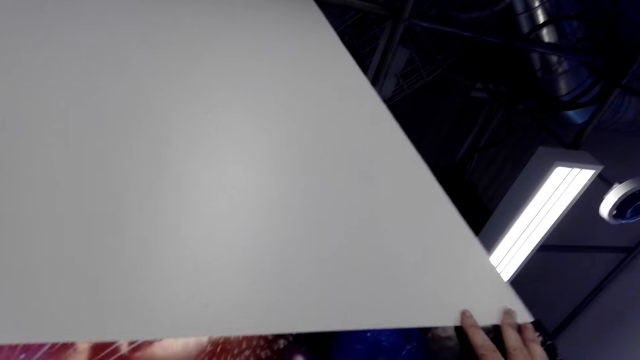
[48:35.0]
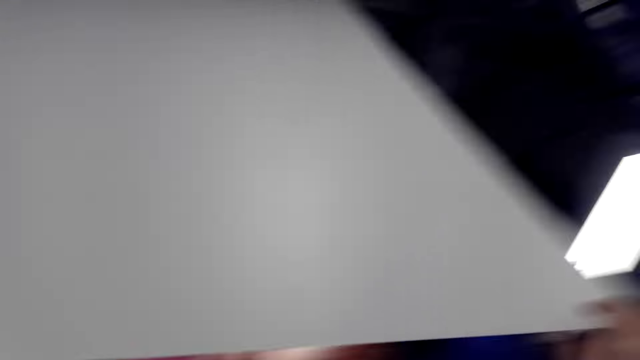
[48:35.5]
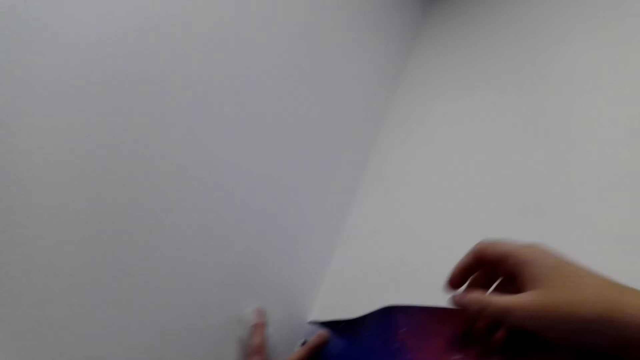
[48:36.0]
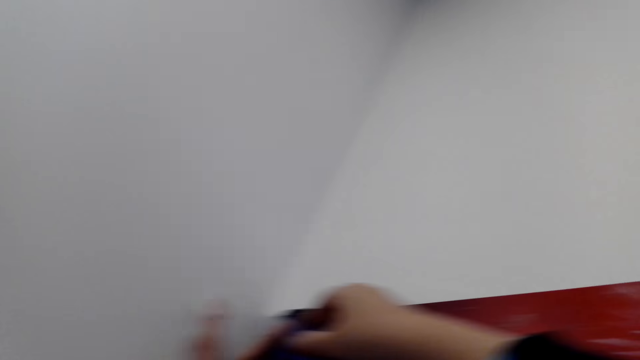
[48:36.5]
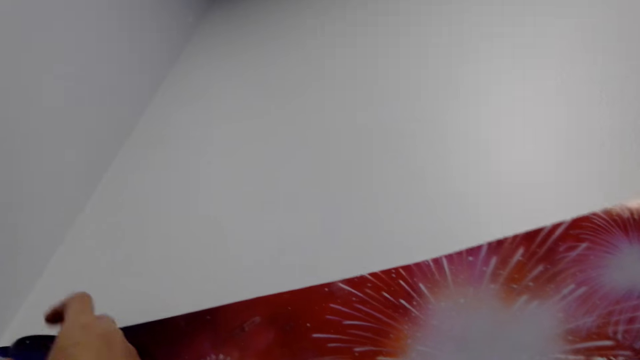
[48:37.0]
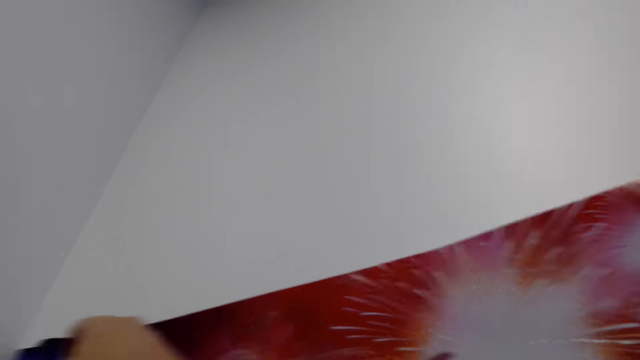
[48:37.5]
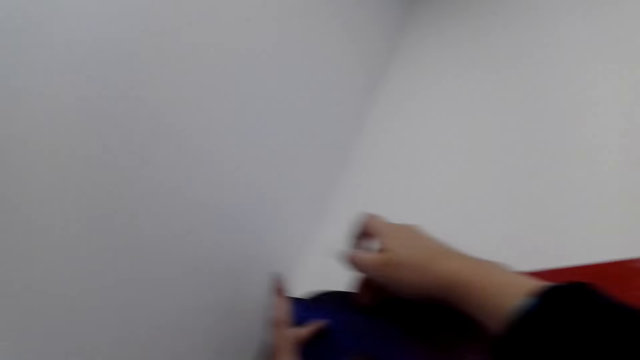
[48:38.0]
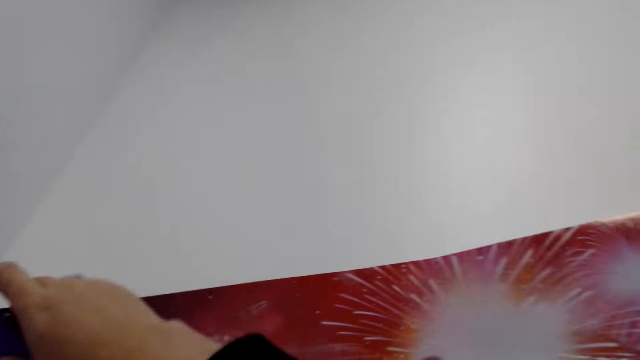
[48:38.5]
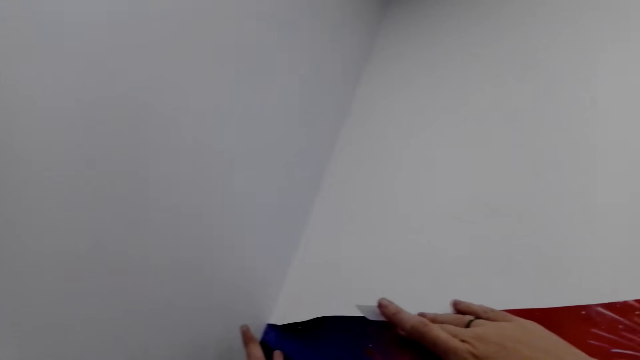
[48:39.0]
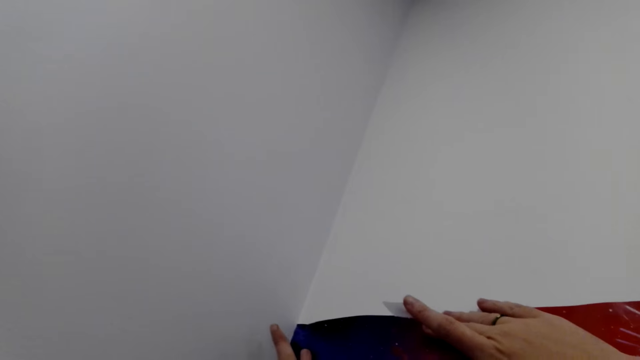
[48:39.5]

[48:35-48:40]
The camera wearer holds a wallpaper against the wall. They tape the wallpaper on the wall.
